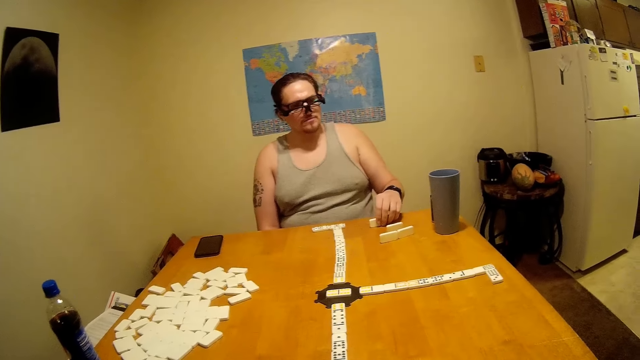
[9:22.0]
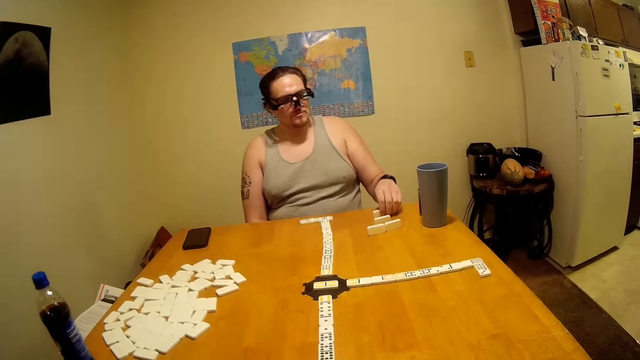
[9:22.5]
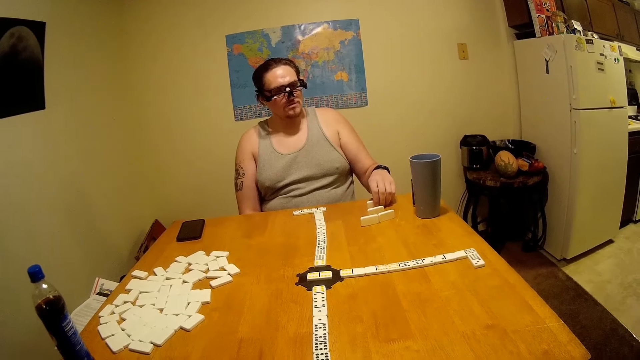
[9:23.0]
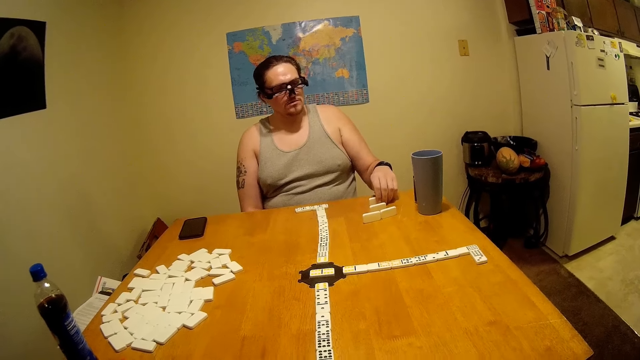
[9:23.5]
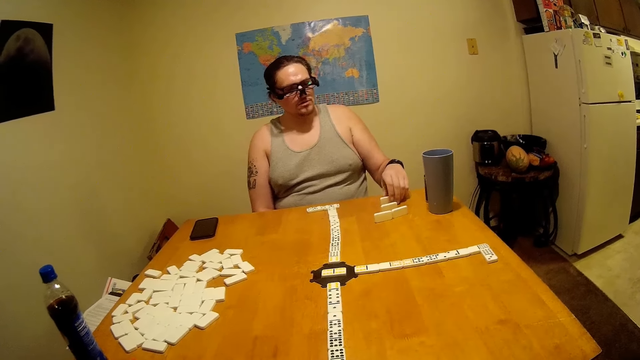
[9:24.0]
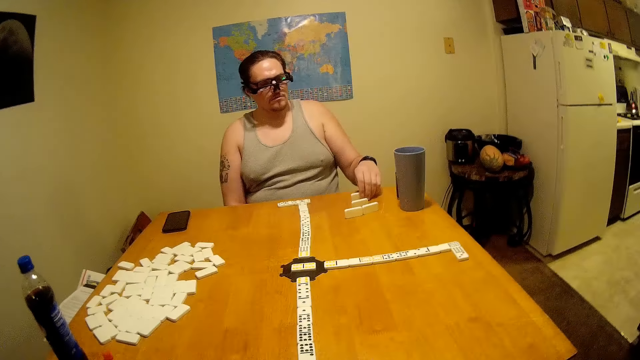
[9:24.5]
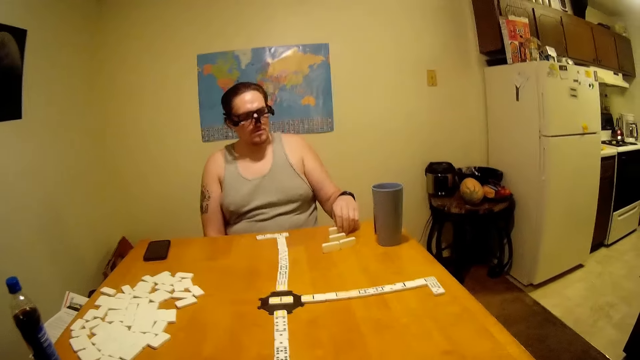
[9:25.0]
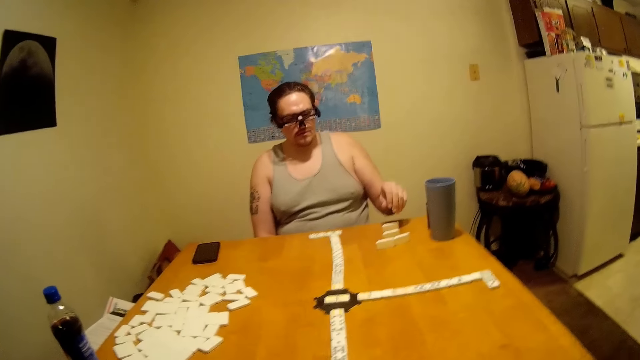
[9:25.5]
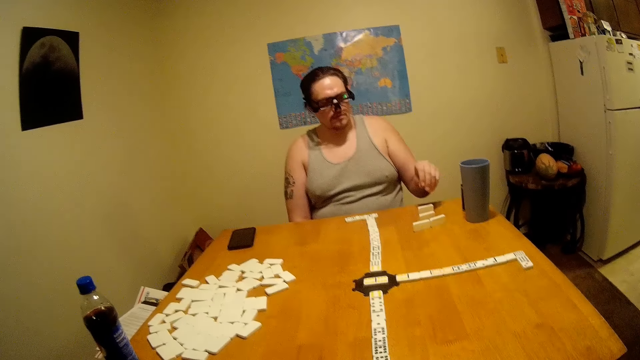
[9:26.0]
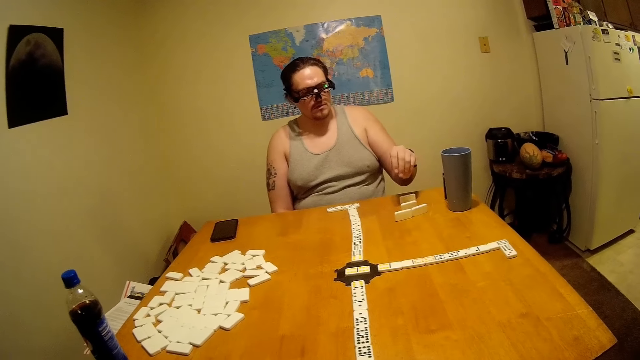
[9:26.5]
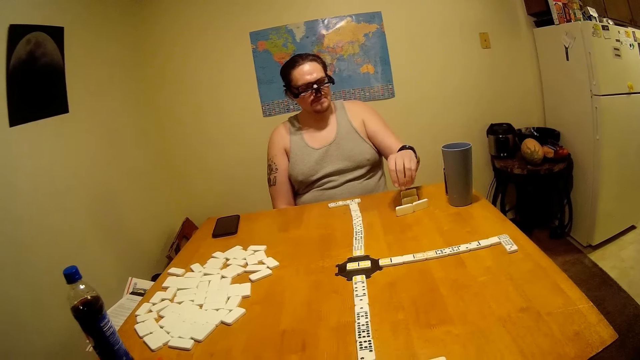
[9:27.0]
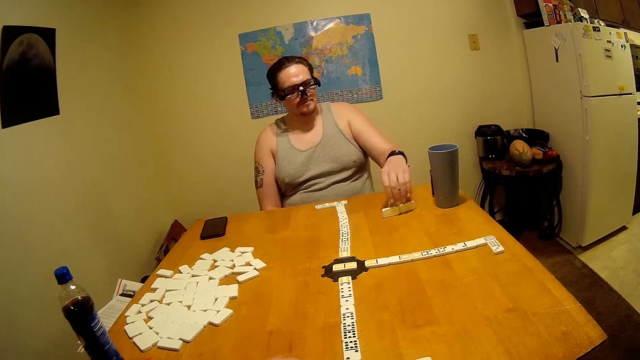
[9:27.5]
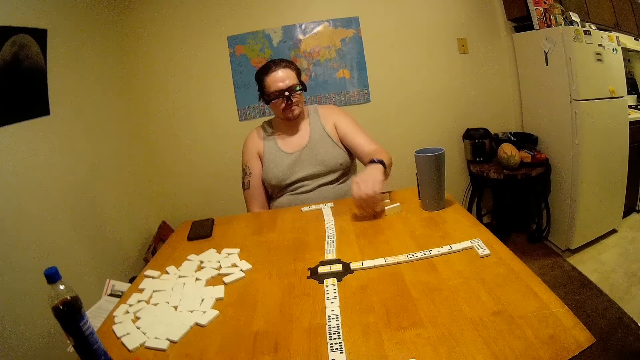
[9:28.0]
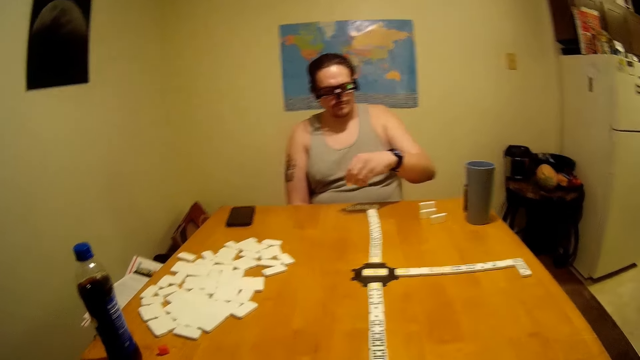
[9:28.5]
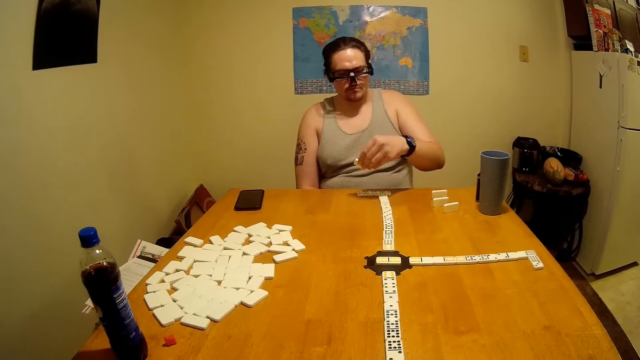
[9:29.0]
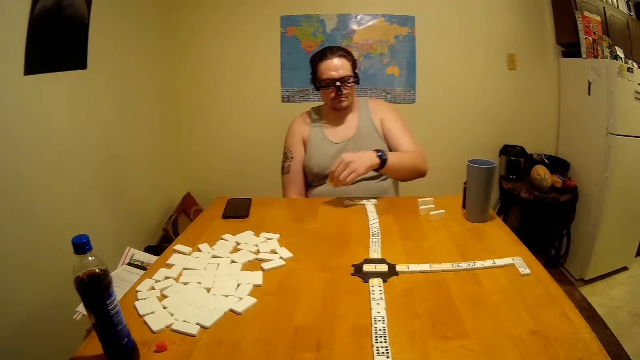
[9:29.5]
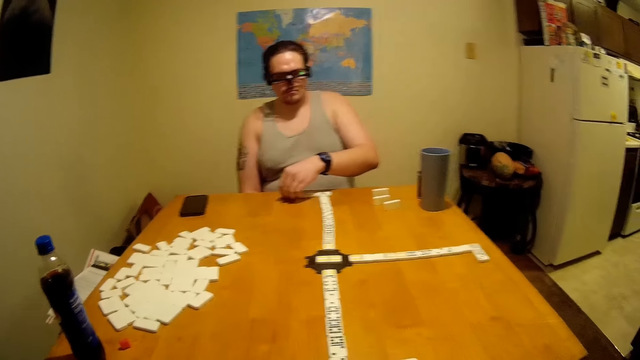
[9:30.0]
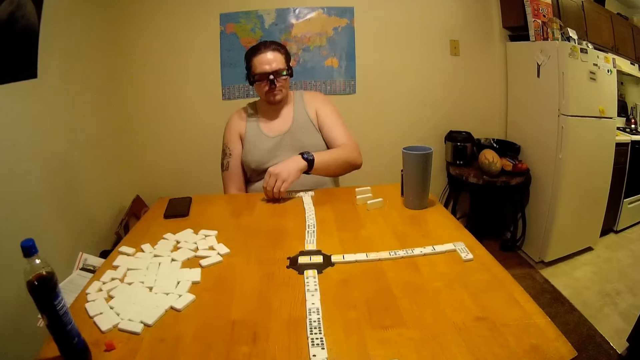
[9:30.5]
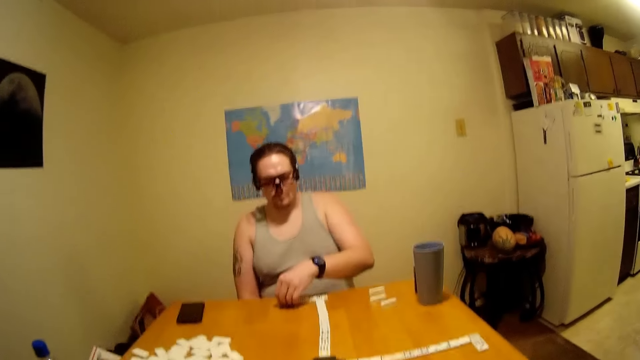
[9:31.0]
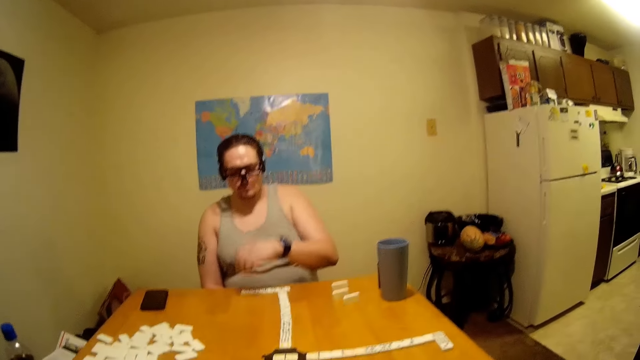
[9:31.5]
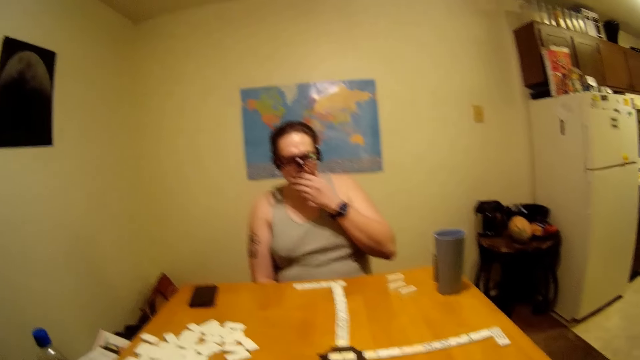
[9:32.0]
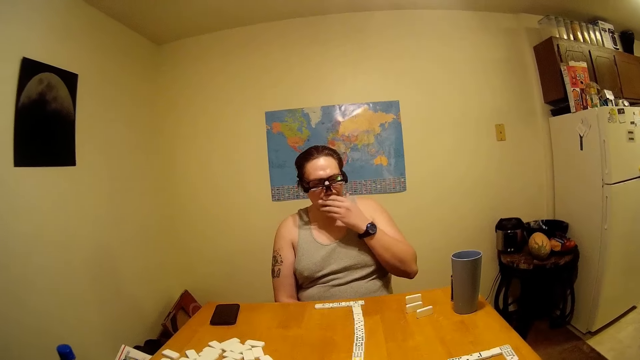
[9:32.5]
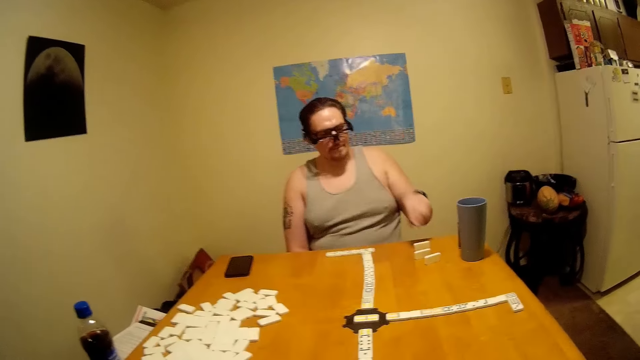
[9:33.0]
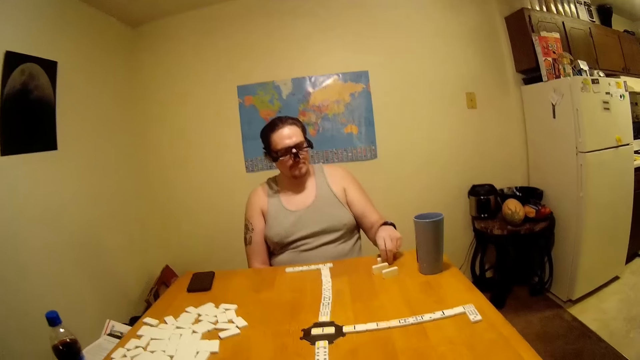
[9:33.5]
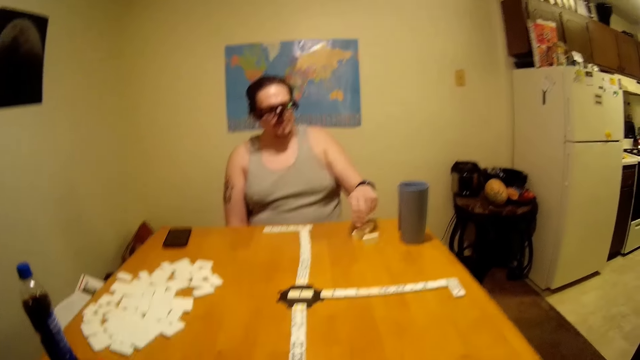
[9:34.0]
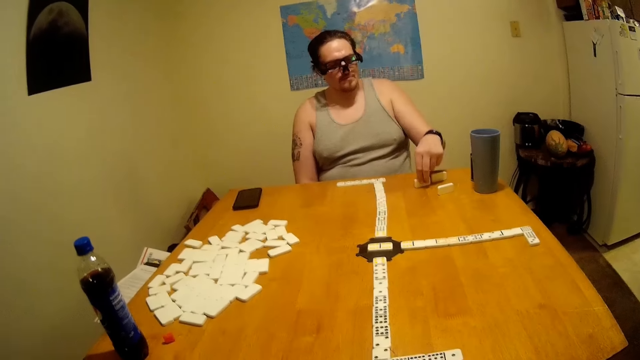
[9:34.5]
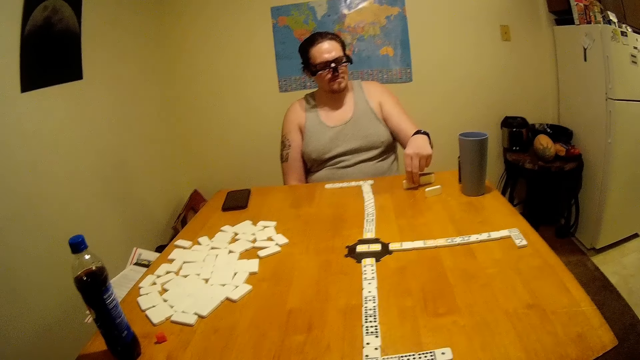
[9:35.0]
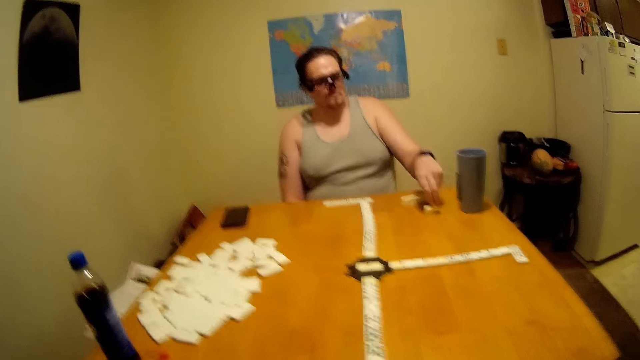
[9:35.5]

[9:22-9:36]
A man moves dominoes aside. The man pulls a domino. He lifts a hand. He picks up a domino. He places the dominoes on the game. He joins the domino. He rubs his mouth, scratches his mouth, lowers his hand, and clears his throat.

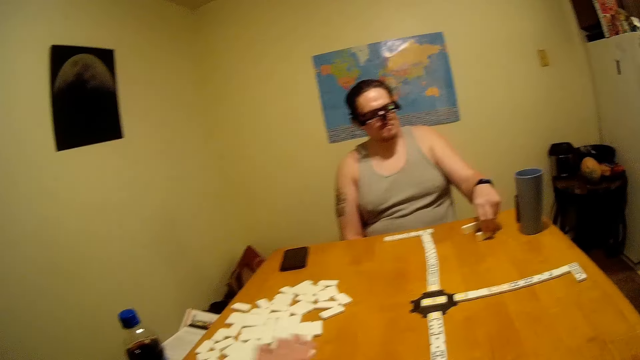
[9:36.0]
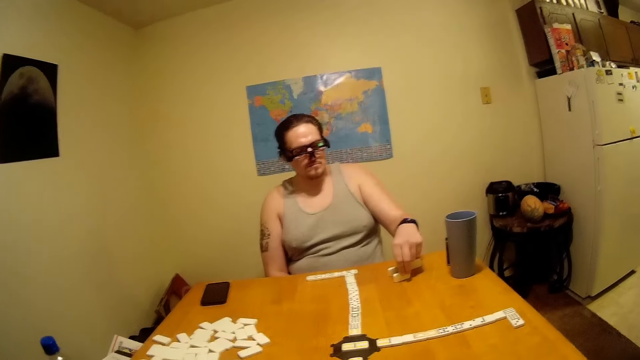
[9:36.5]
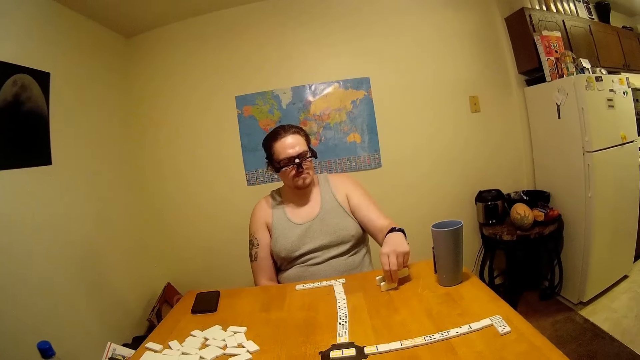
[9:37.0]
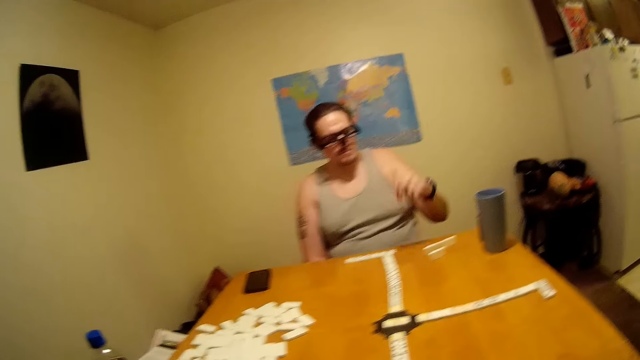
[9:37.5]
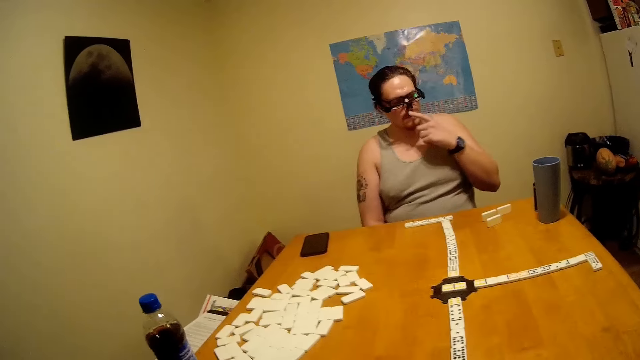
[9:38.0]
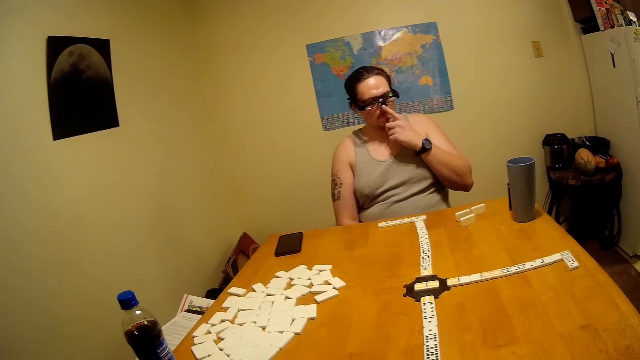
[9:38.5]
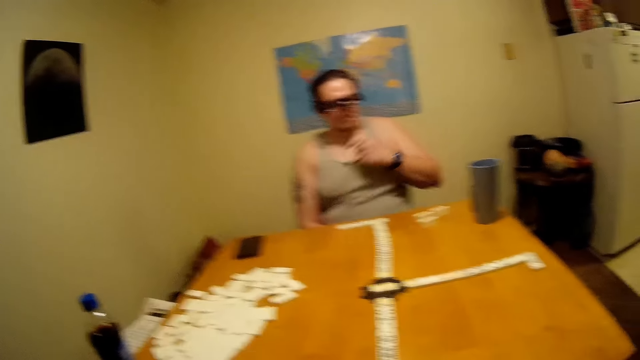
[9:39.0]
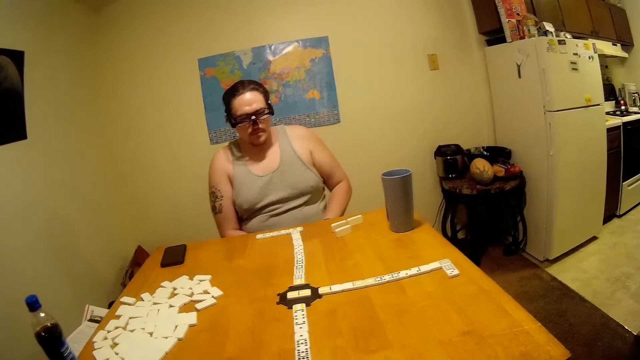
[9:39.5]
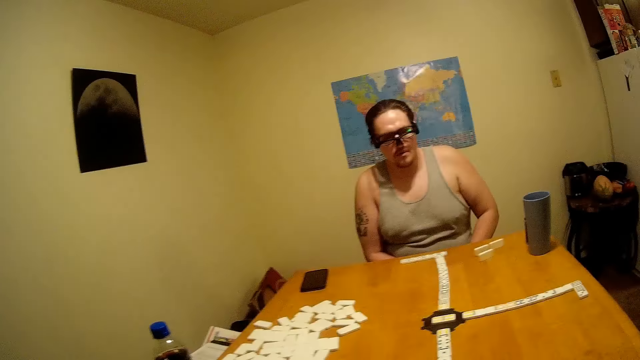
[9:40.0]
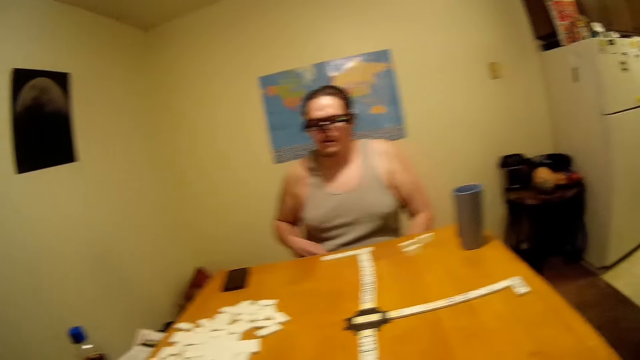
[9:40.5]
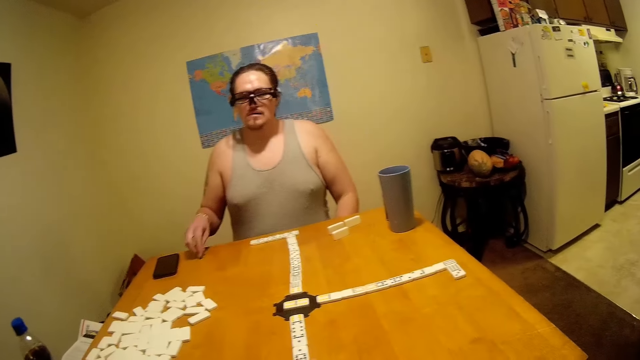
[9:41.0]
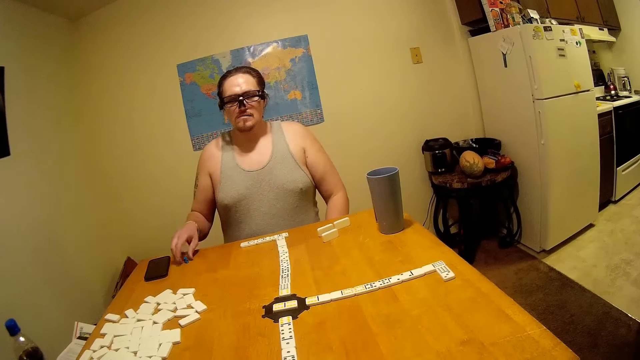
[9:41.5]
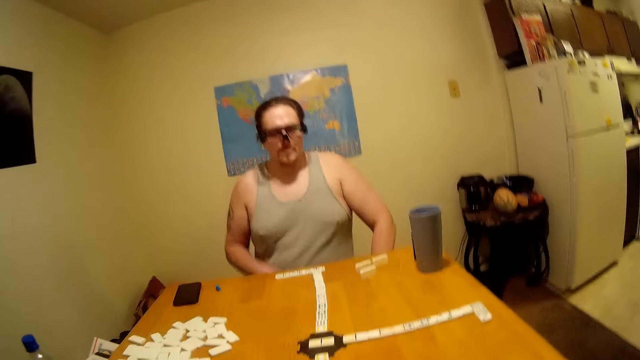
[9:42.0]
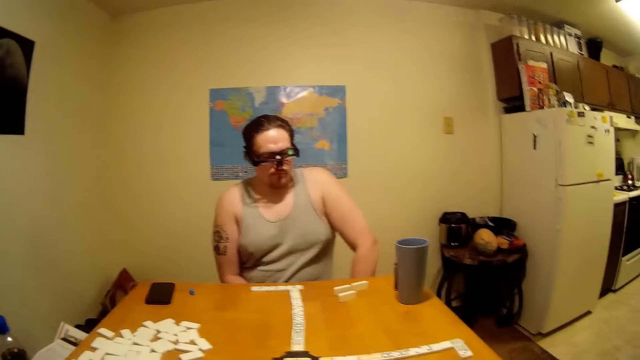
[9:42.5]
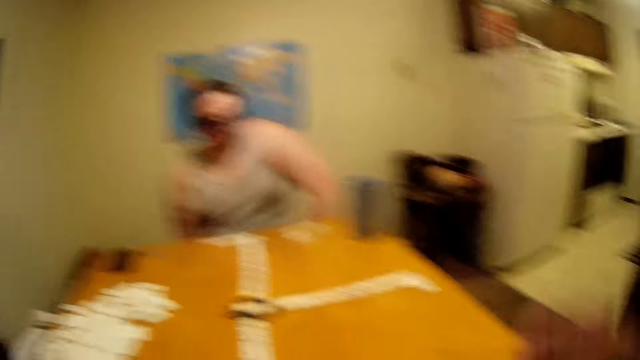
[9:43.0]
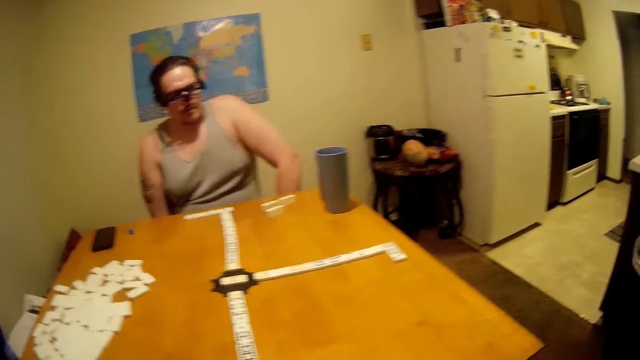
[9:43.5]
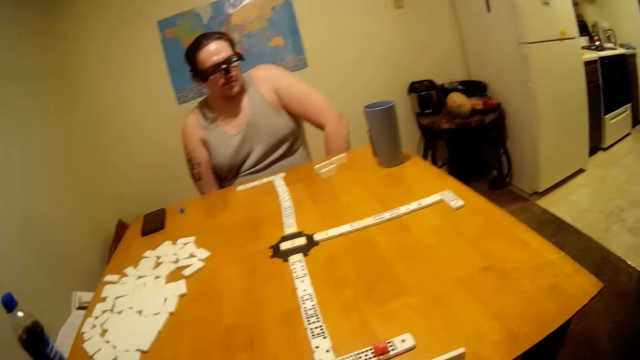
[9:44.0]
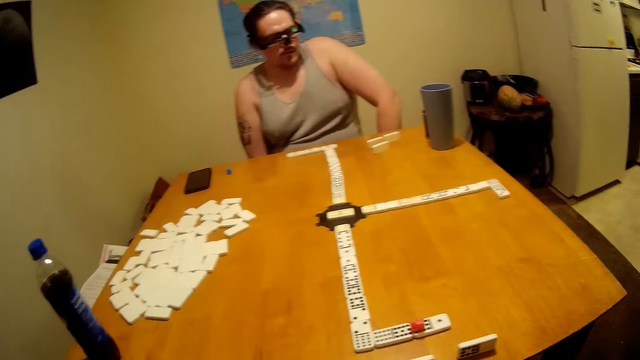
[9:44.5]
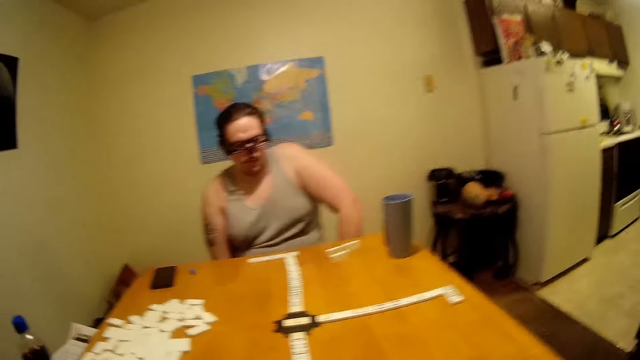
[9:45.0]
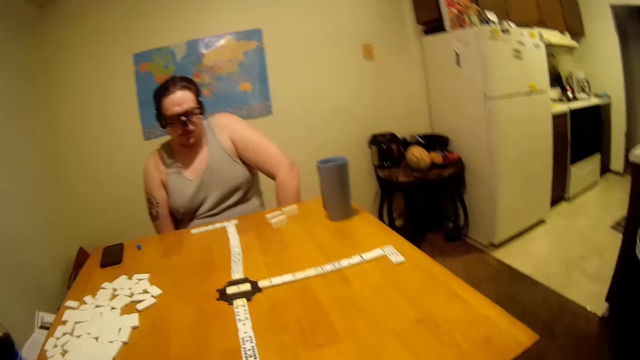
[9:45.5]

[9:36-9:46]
The camera wearer speaks. The man brings the dominoes together. He lifts his hand, rubs his nose, pushes his glasses, lowers his hand, and places his hand on his lap. He puts something on the table and picks up a dice. The camera wearer speaks. They lift a hand.
